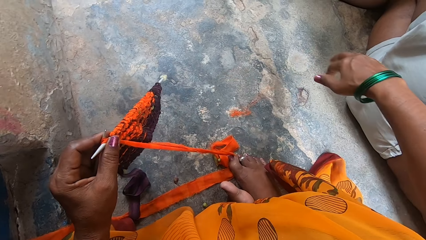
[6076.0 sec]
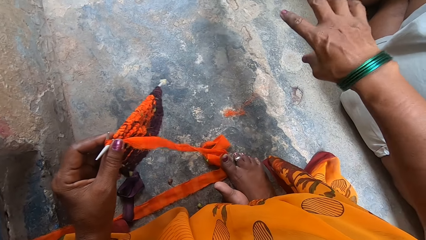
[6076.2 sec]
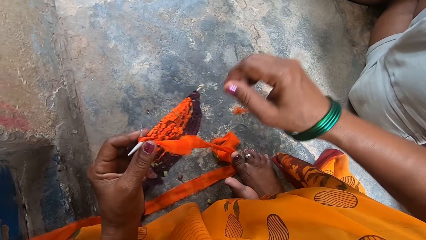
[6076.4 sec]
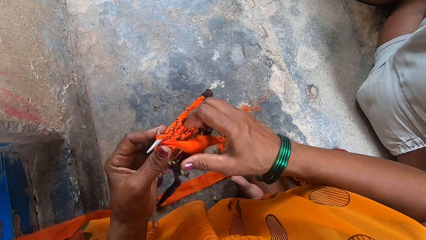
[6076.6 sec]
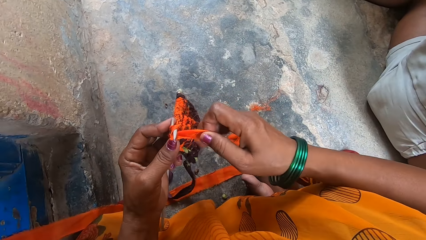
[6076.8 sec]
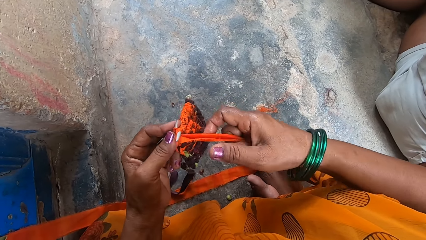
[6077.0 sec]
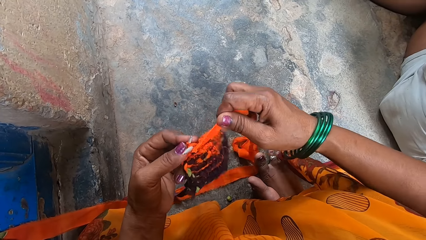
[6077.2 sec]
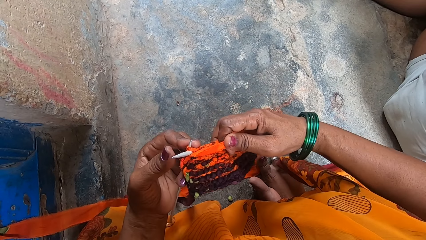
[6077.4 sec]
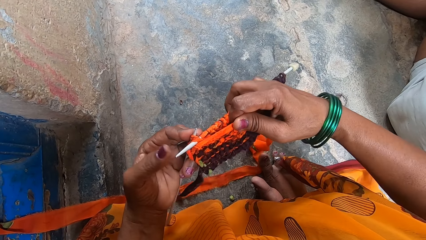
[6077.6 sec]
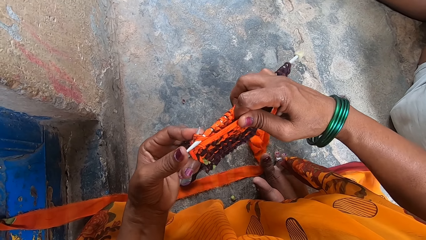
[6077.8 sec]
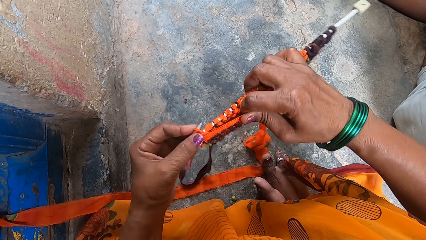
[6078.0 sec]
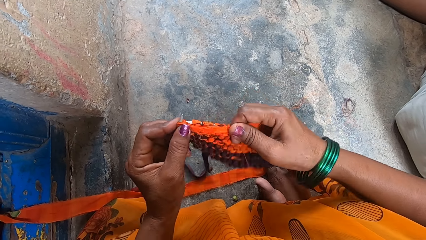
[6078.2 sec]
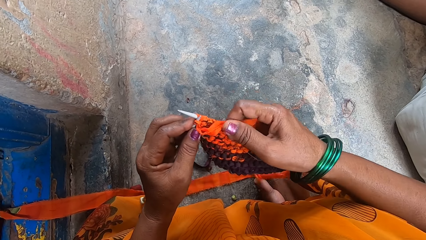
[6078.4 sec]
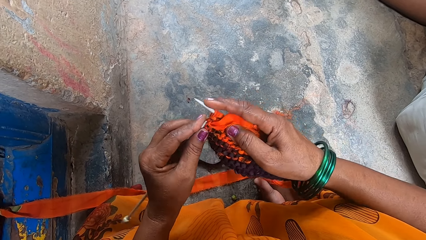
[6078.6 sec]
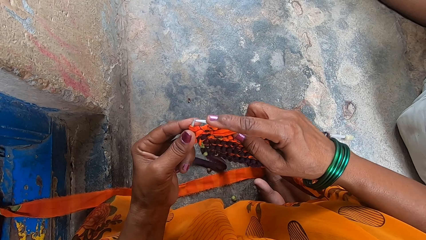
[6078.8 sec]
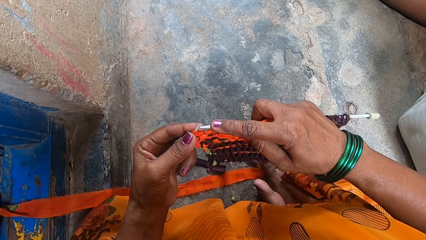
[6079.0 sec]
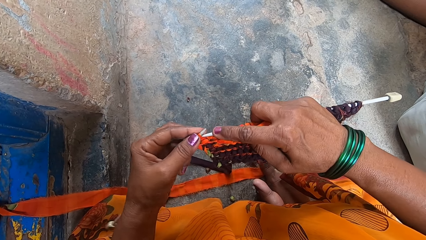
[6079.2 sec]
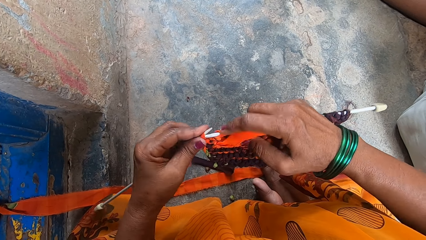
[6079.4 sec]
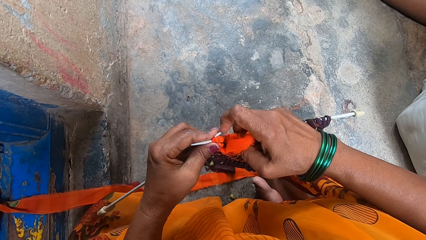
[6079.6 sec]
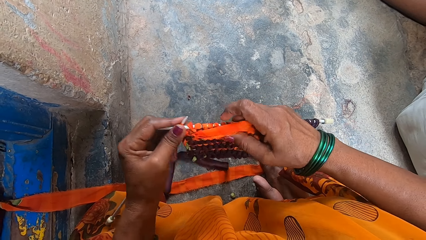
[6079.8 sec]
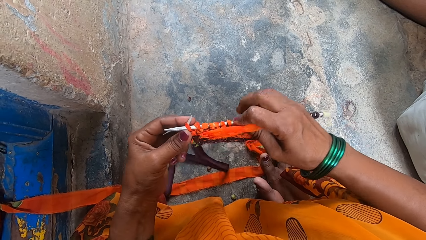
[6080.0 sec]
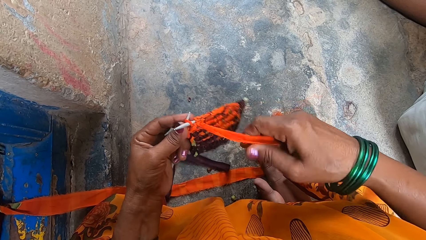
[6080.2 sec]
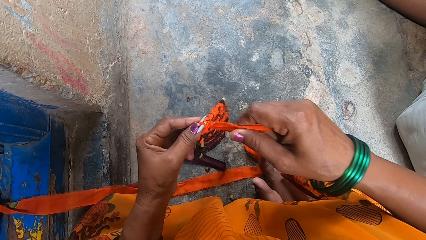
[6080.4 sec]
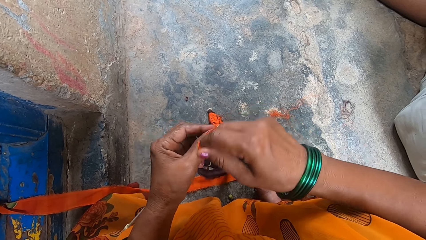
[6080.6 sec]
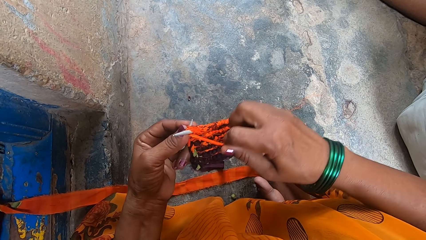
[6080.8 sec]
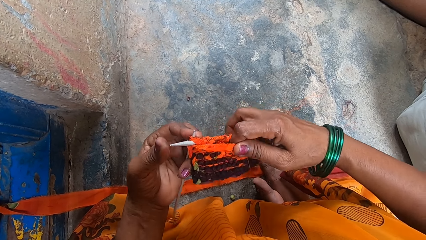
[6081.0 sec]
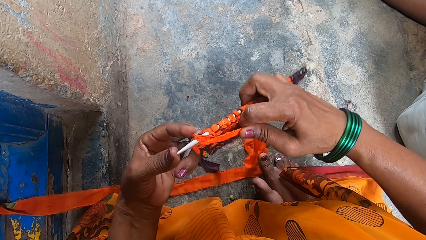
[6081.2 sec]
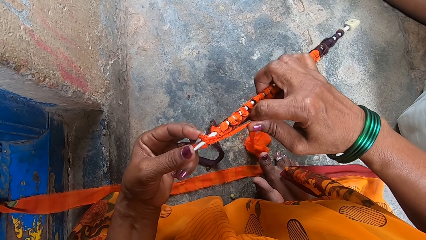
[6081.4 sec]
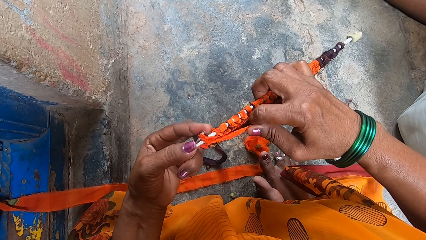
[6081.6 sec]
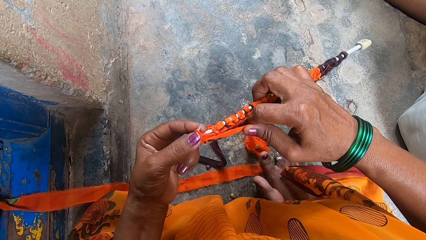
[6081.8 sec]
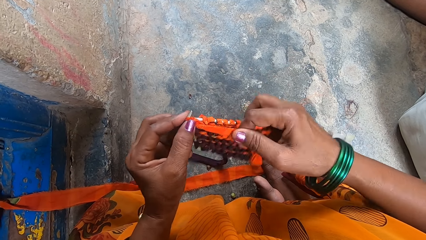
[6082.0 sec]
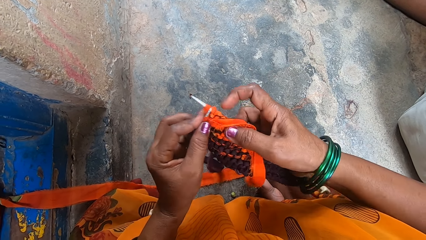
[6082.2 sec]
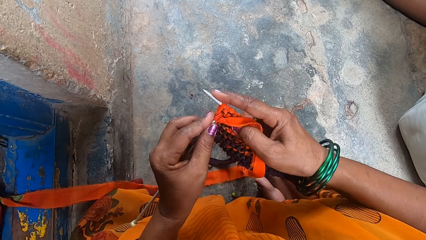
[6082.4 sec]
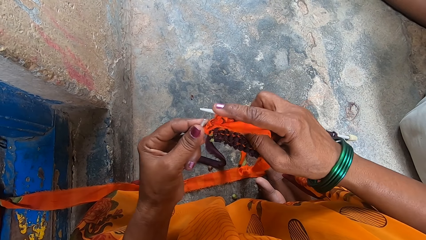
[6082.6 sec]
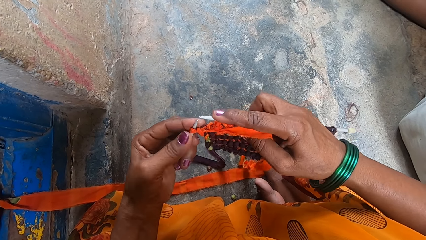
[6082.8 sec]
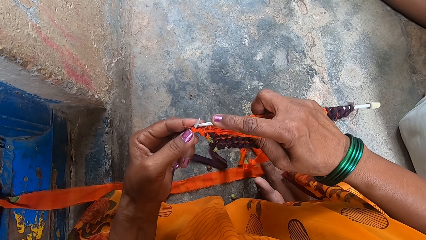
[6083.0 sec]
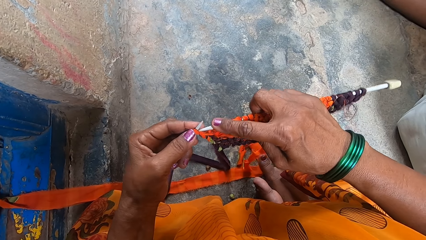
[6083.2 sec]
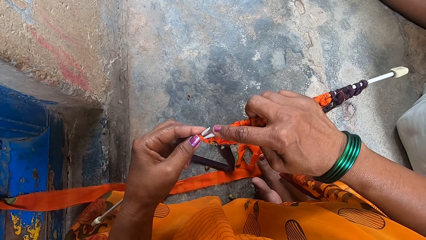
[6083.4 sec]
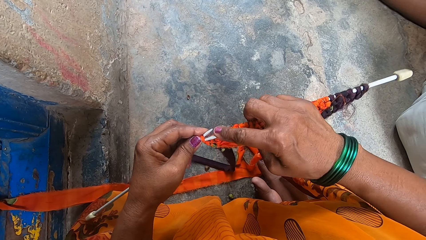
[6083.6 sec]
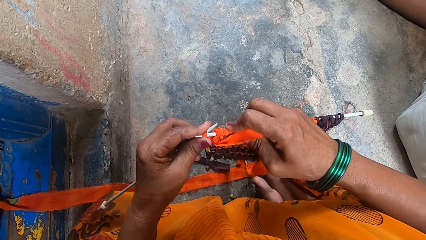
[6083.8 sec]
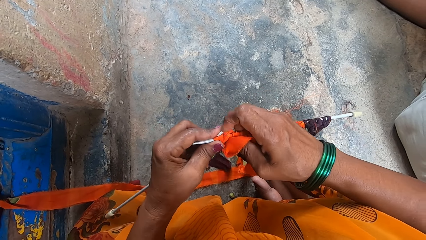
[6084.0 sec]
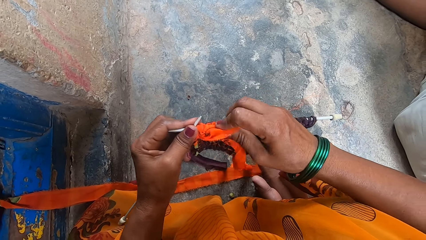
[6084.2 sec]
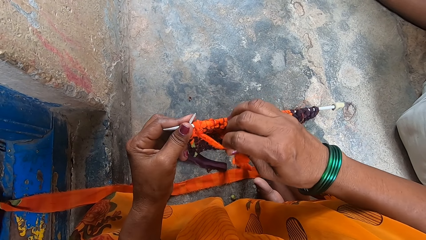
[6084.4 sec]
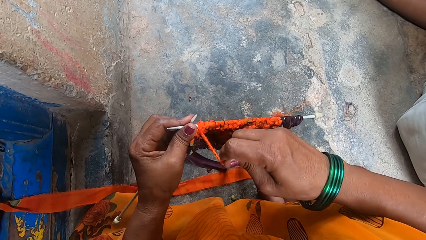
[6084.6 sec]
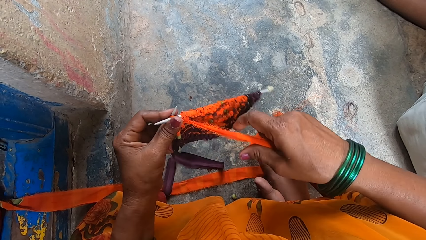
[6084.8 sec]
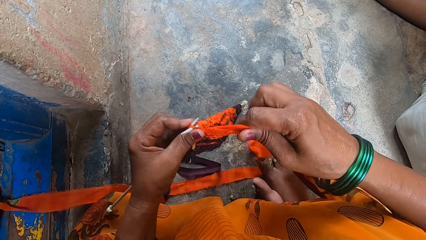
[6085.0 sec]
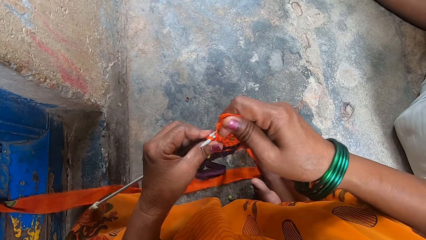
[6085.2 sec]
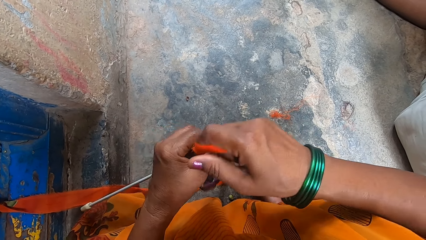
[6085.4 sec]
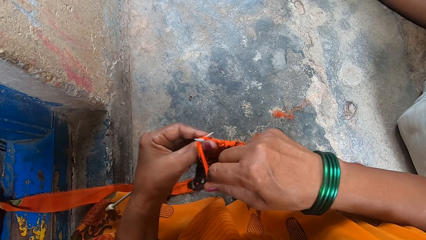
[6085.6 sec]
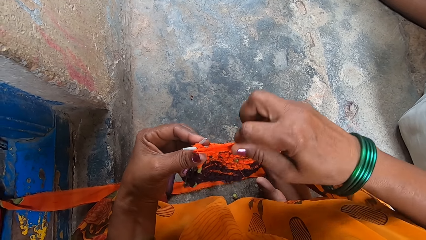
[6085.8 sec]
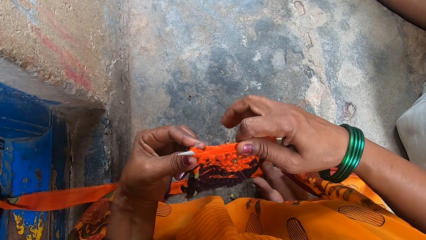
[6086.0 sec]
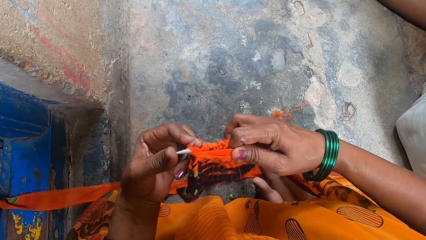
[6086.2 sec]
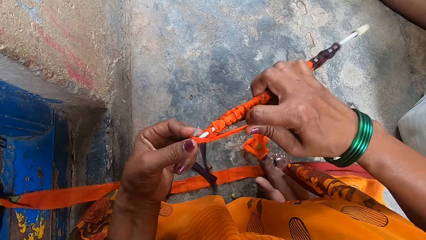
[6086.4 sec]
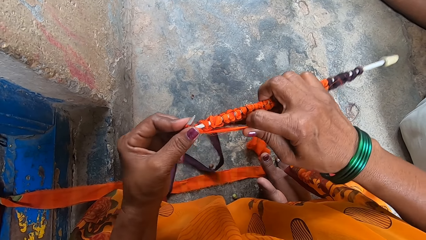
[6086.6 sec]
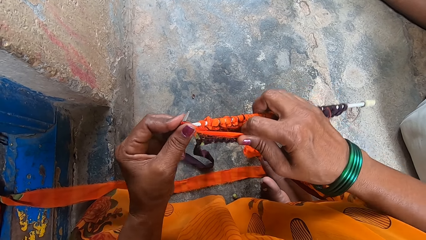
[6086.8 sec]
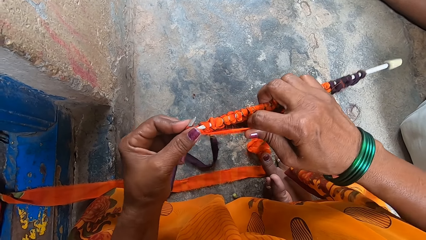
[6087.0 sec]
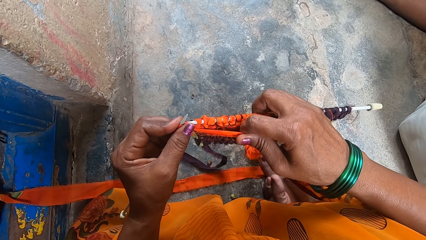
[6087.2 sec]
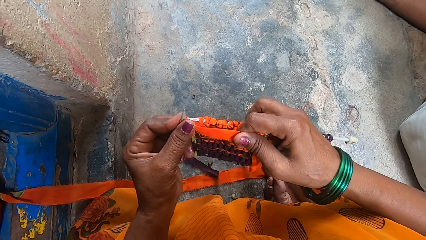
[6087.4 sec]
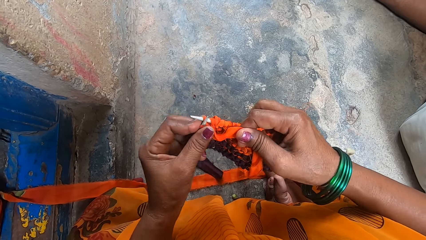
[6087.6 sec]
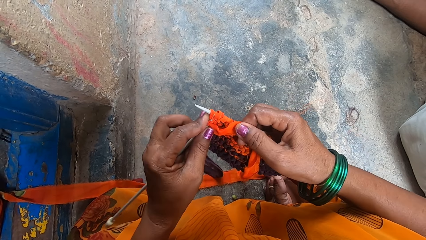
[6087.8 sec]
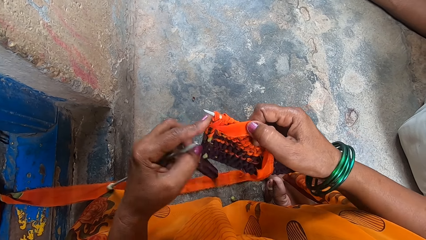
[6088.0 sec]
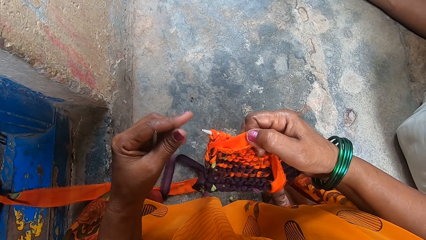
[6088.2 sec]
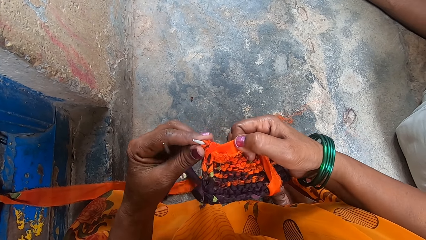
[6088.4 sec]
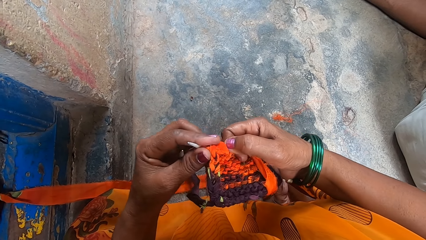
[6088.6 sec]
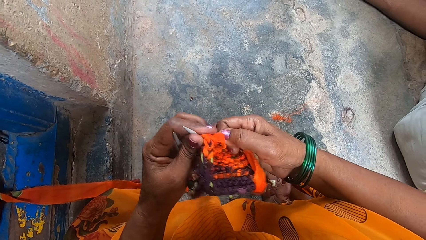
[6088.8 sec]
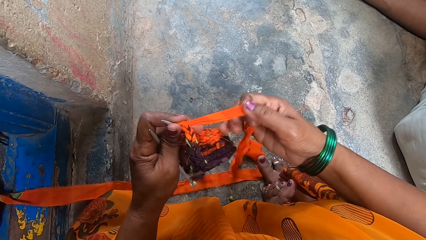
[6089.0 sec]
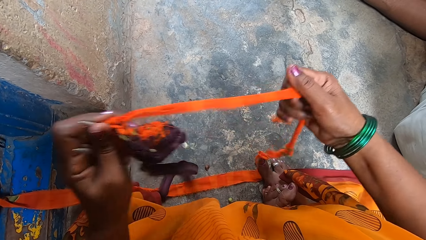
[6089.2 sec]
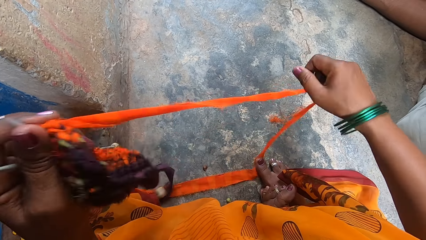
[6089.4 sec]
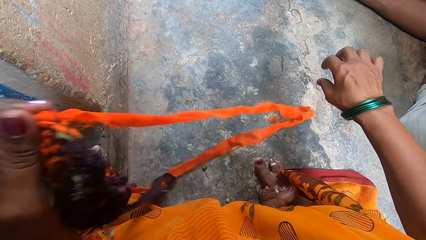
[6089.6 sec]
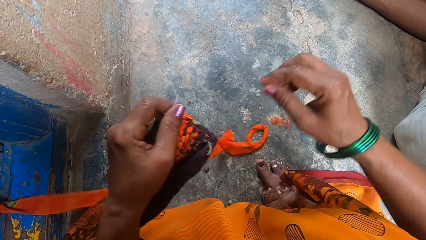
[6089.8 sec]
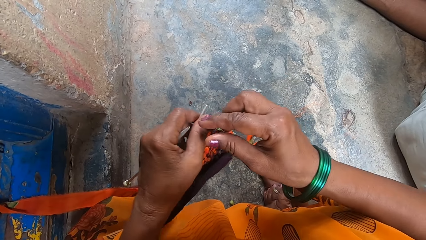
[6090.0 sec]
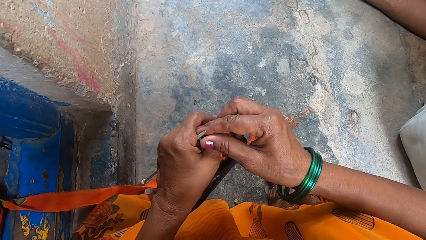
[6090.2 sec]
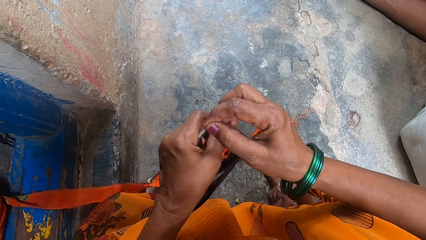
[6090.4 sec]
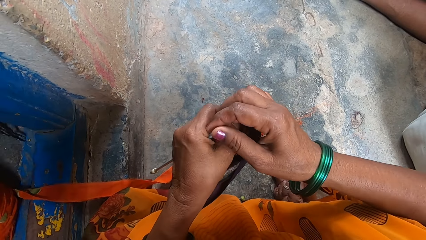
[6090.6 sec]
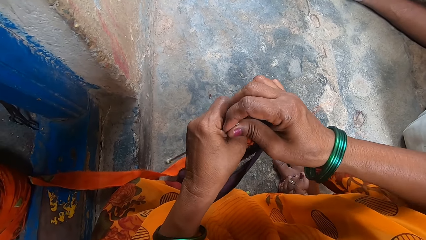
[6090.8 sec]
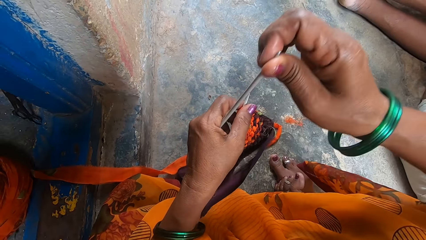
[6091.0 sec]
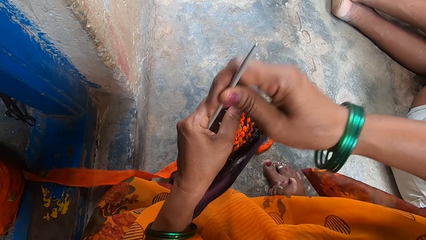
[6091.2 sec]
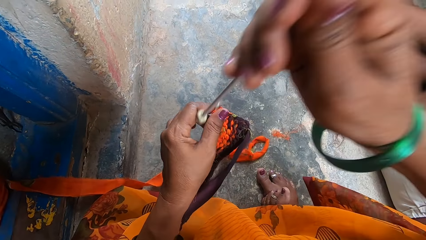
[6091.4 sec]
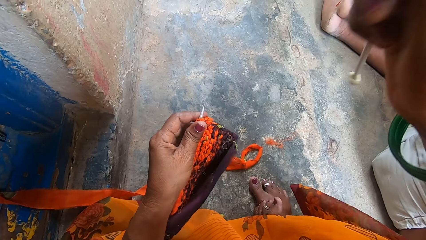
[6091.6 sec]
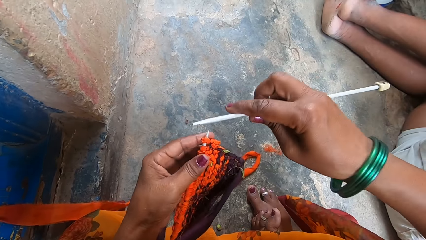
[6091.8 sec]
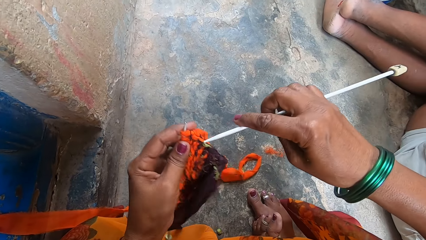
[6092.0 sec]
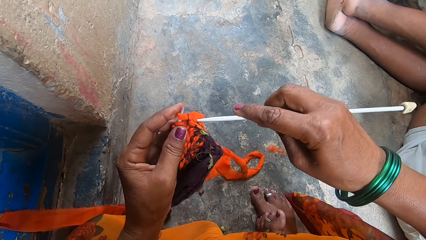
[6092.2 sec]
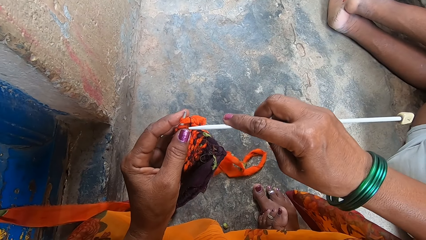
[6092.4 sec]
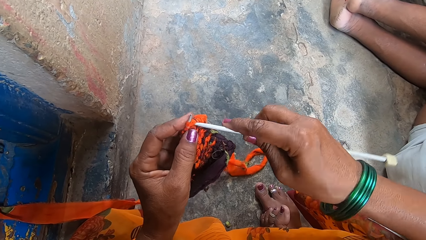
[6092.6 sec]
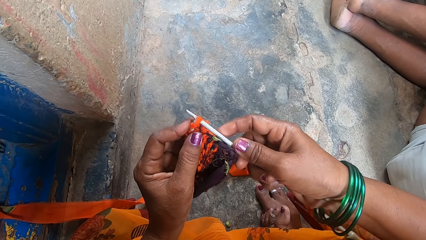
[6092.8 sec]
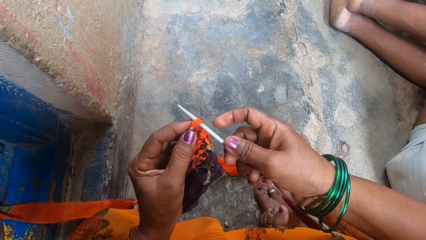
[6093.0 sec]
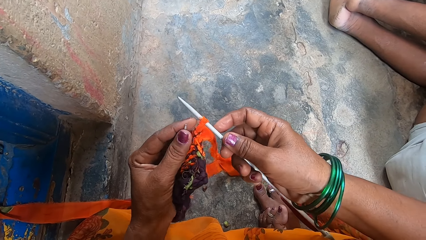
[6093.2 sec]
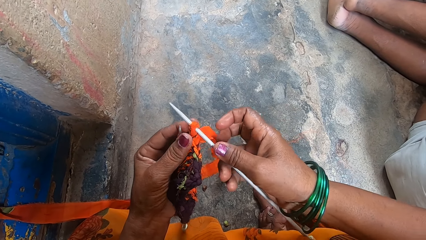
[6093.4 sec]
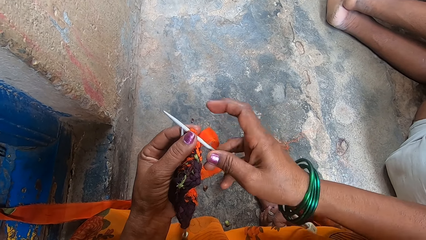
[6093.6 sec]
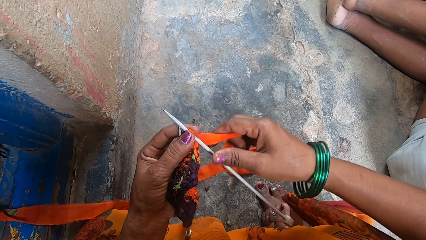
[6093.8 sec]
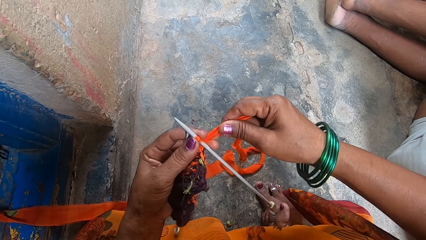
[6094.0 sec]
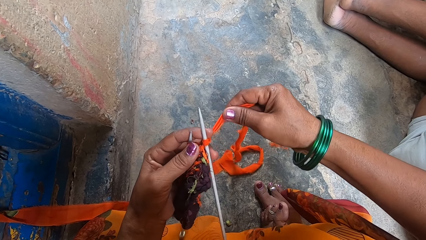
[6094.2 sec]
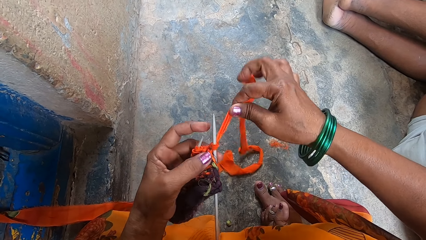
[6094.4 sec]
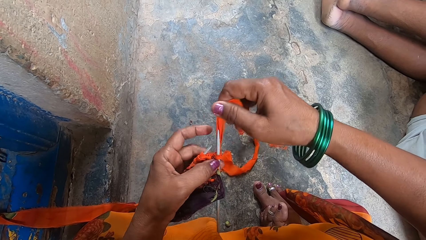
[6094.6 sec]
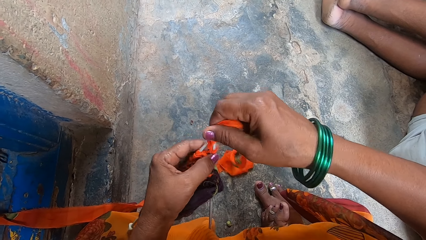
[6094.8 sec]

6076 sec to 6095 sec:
The camera wearer knits the fabrics with the knitting needles. They pull out more fabrics. They straighten a piece of cloth. They pull the knitting needle from the hand. They knit the fabrics with the knitting needles. They put the knitting needle through the piece of cloth.
